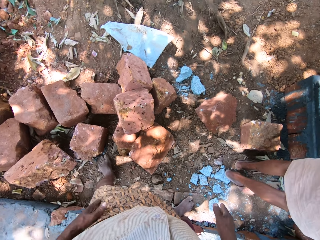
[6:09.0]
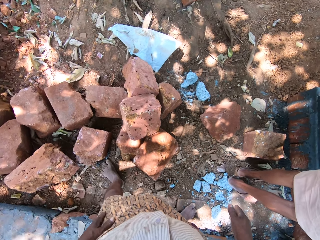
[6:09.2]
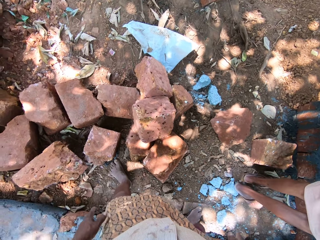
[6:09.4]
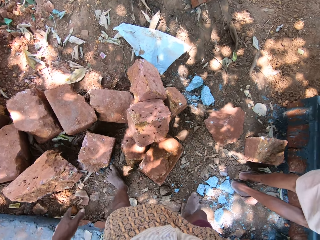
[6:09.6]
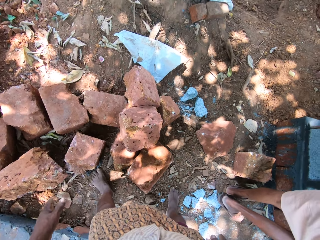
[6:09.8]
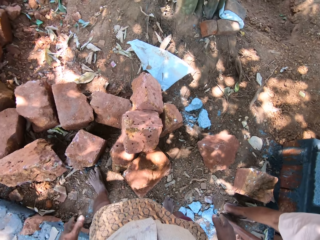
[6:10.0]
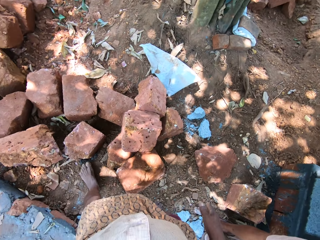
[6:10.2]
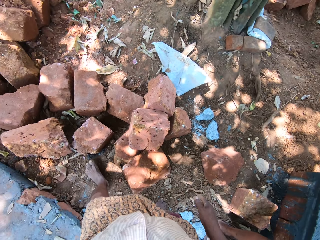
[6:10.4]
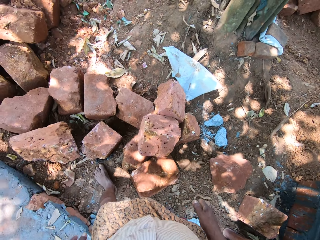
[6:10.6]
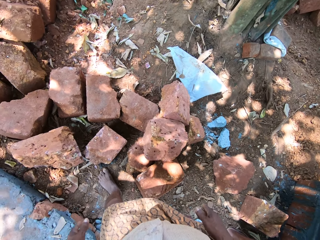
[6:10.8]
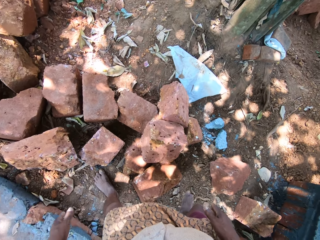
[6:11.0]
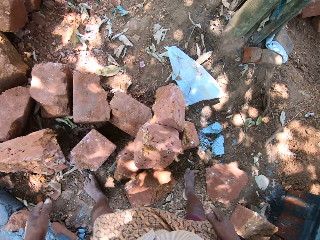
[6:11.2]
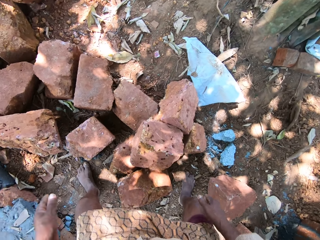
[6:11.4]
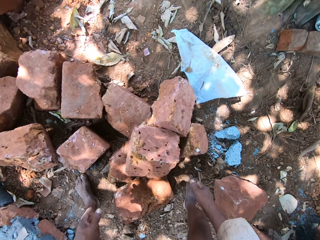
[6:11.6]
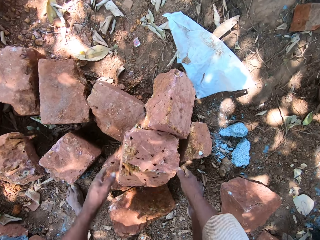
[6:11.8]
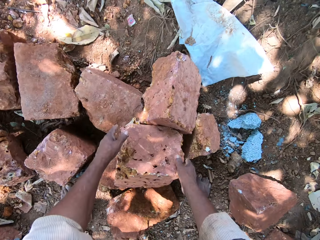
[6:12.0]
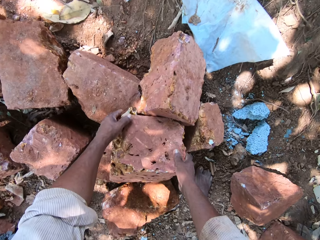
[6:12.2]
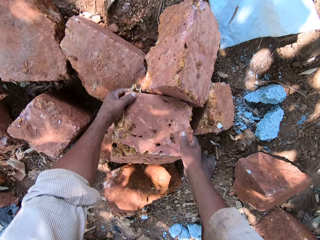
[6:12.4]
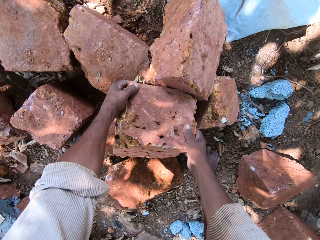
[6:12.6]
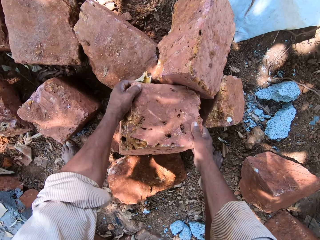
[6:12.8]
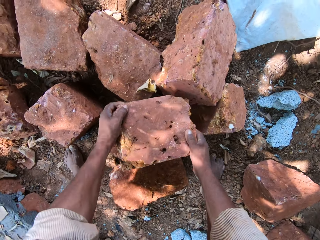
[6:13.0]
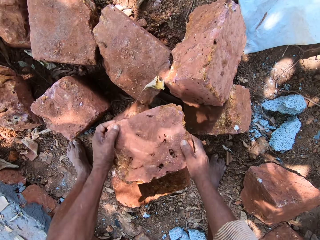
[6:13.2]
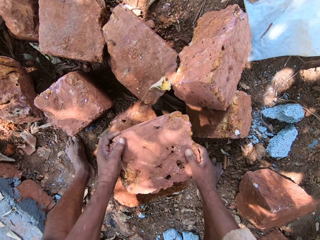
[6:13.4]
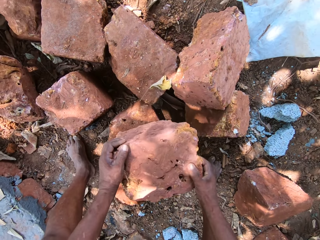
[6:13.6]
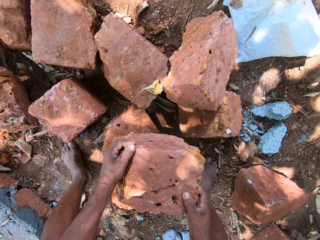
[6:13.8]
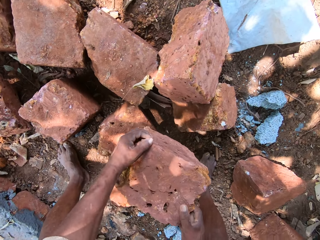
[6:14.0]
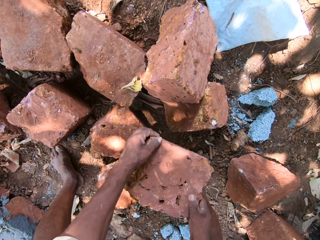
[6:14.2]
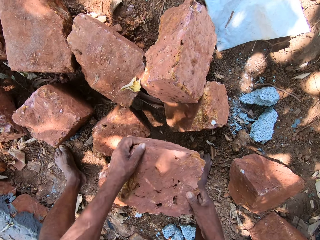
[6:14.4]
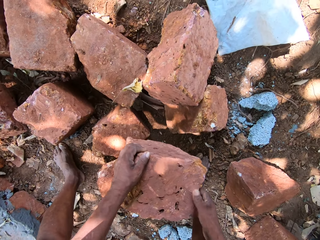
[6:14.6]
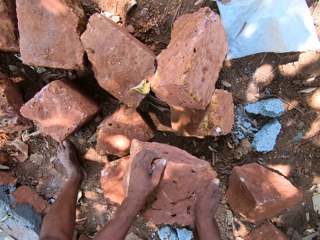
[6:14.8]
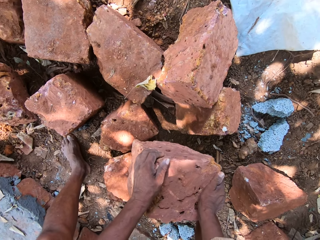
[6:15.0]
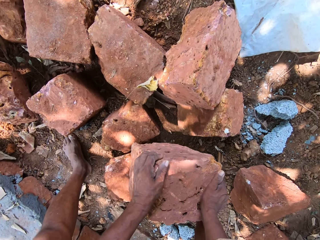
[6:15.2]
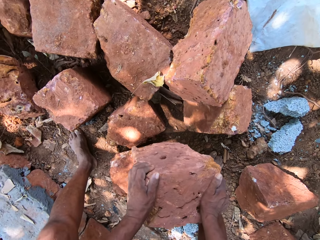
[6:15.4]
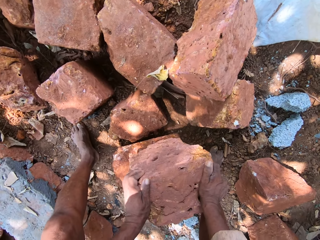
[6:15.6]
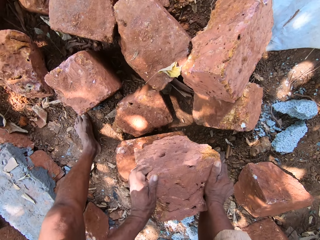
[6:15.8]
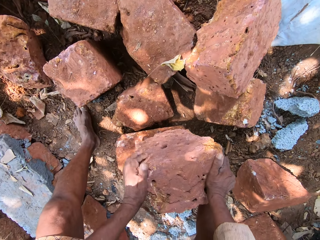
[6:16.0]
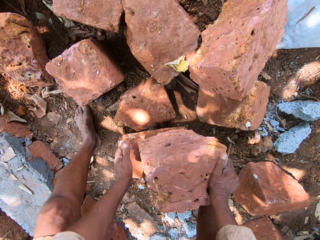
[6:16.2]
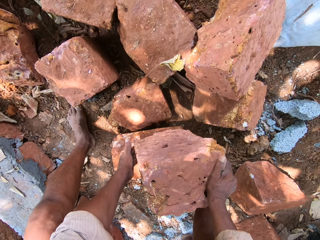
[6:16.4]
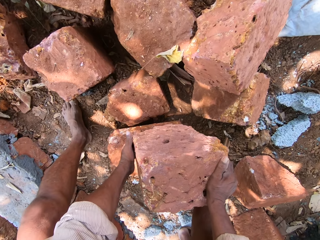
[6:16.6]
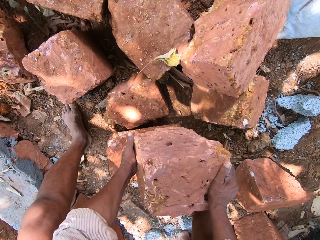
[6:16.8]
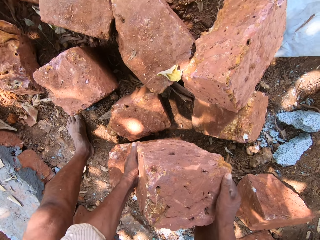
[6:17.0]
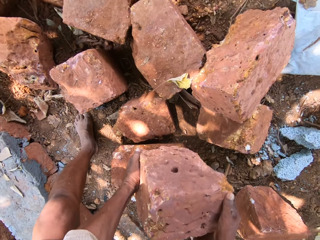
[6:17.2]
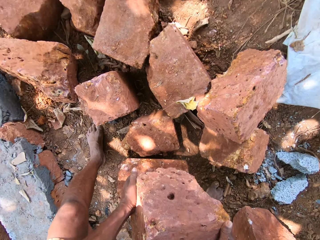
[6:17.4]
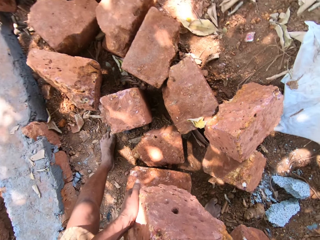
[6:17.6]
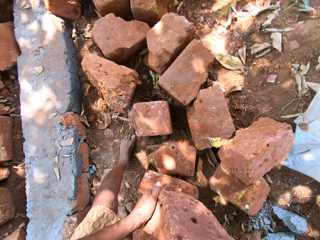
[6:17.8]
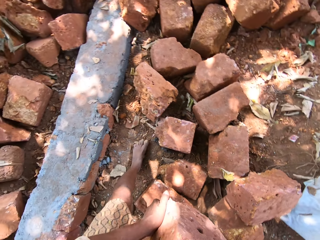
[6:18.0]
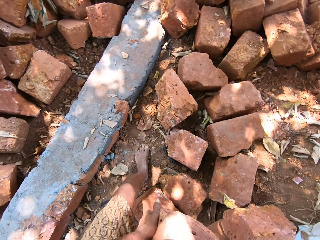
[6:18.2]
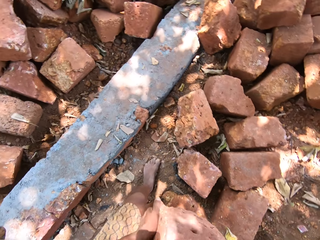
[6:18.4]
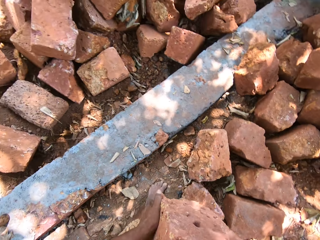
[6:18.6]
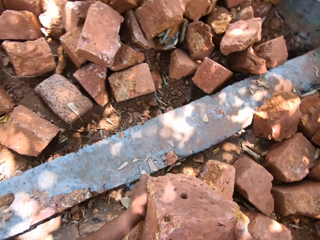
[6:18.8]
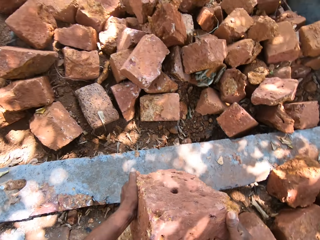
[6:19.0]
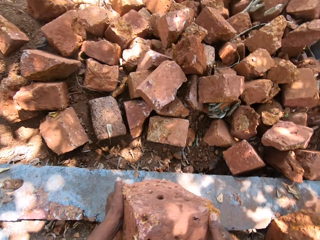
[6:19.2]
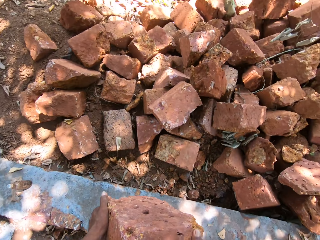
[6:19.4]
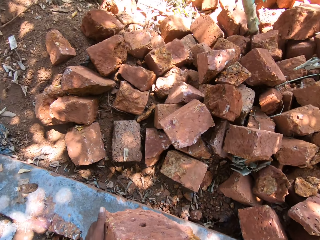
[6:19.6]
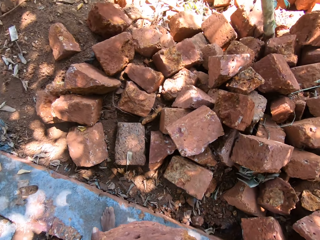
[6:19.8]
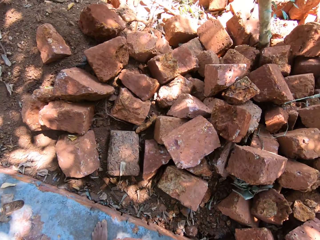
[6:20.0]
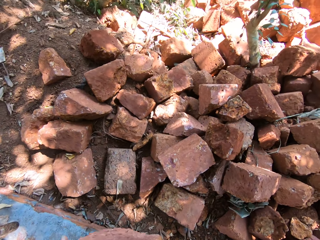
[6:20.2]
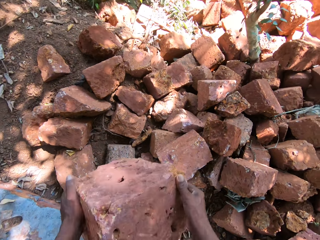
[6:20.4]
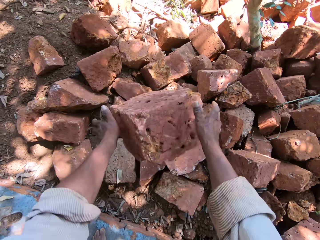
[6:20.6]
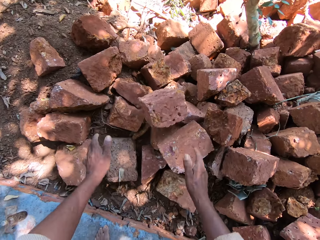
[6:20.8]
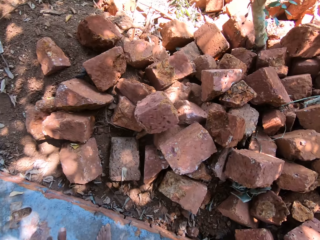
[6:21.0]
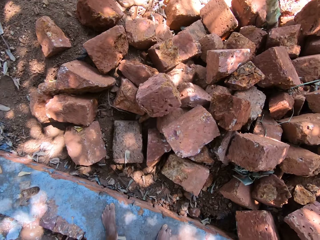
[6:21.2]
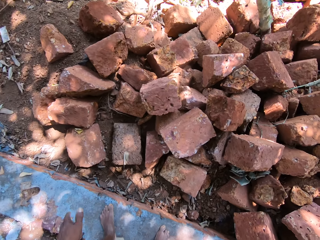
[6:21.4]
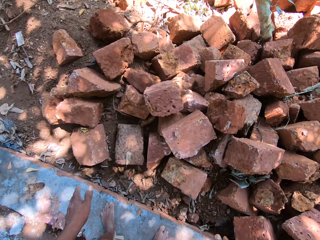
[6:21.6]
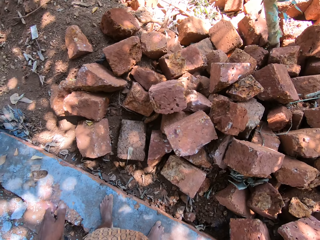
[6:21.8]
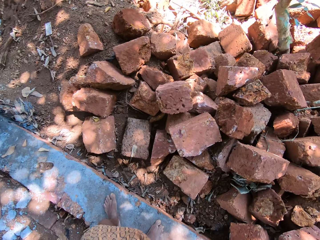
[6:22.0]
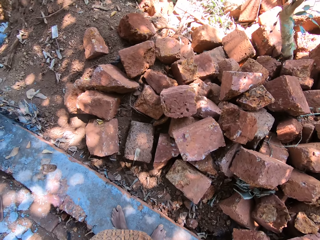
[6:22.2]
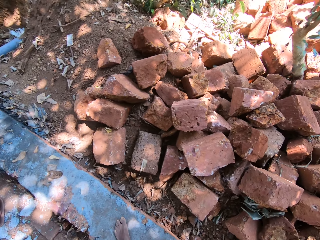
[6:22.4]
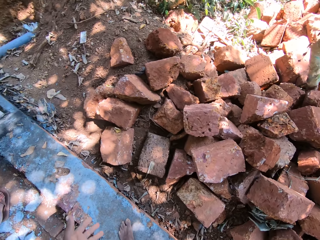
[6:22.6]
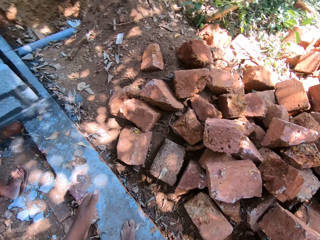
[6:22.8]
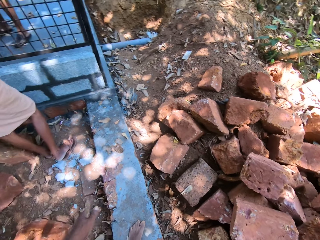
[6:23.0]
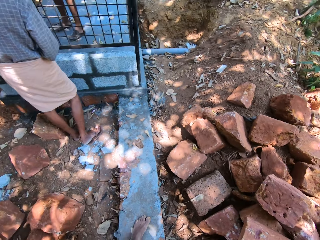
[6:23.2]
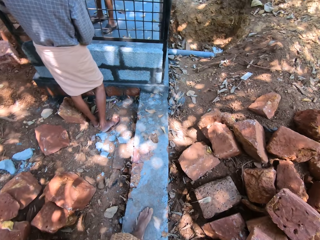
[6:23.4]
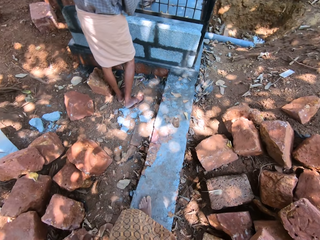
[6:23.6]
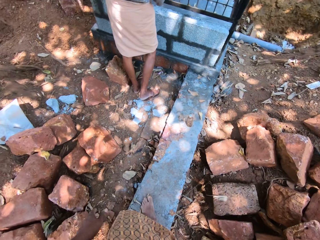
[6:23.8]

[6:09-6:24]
The camera wearer holds a brick on some bricks on the ground with both hands. He picks up the brick with both hands. He carries the brick from the bricks on the ground with both hands. He holds the brick. He places his left leg on the cement fence in the compound. He drops the brick on the bricks on the ground with both hands.

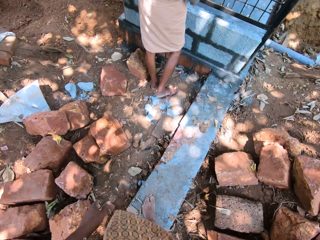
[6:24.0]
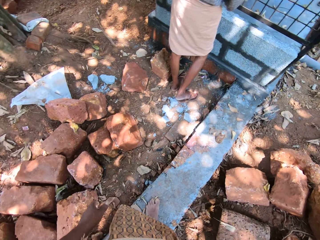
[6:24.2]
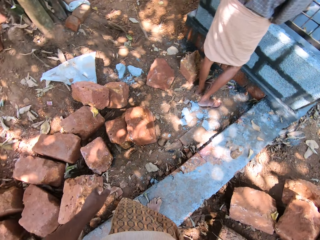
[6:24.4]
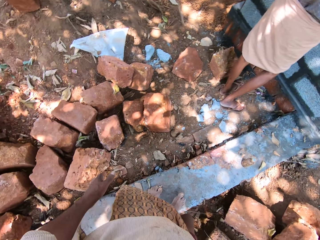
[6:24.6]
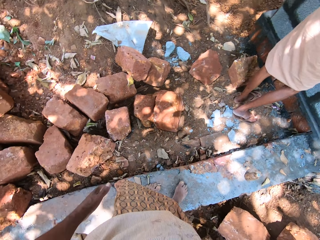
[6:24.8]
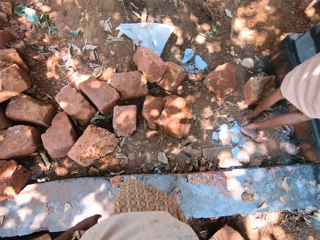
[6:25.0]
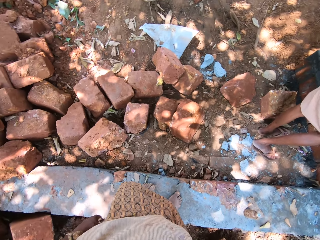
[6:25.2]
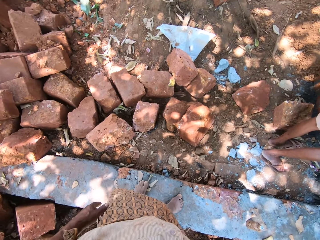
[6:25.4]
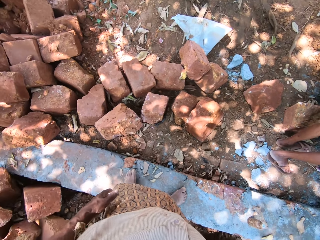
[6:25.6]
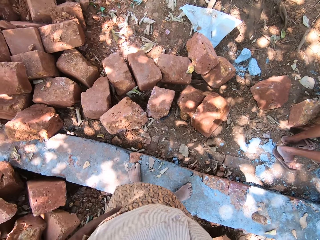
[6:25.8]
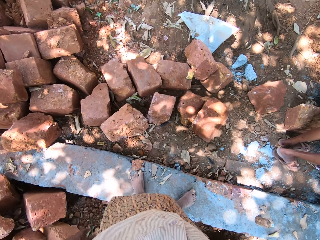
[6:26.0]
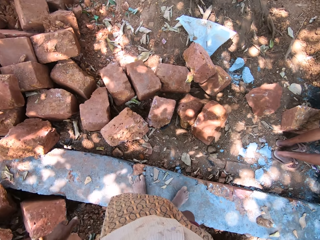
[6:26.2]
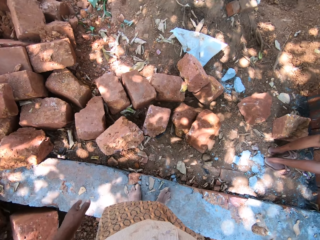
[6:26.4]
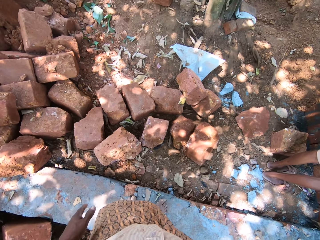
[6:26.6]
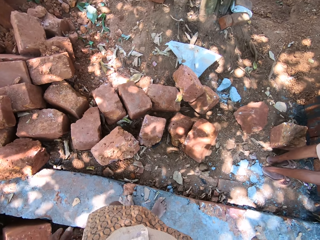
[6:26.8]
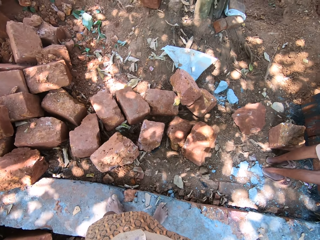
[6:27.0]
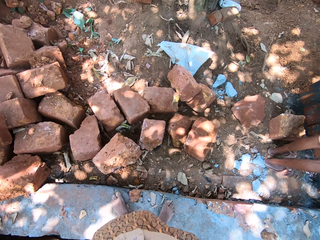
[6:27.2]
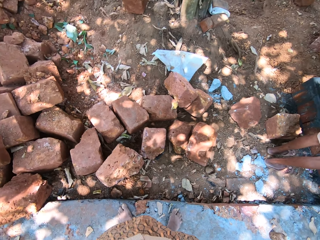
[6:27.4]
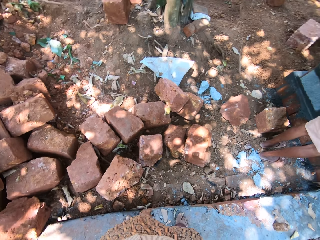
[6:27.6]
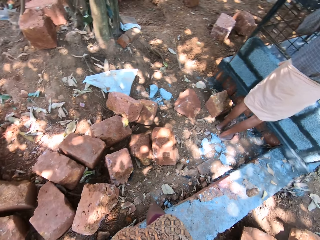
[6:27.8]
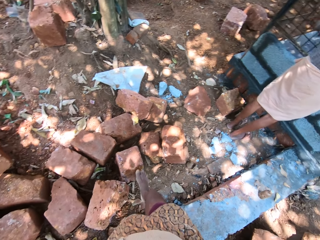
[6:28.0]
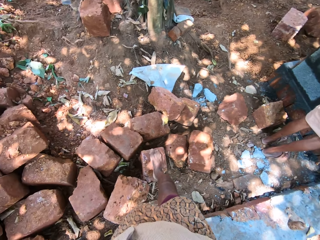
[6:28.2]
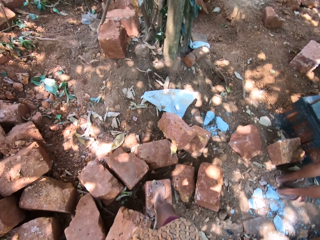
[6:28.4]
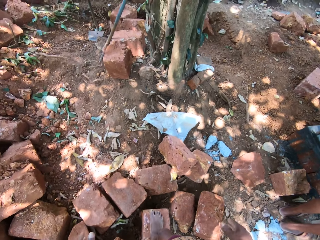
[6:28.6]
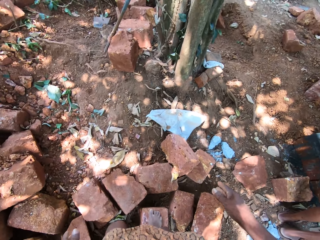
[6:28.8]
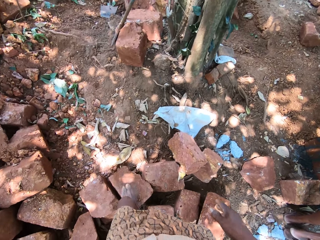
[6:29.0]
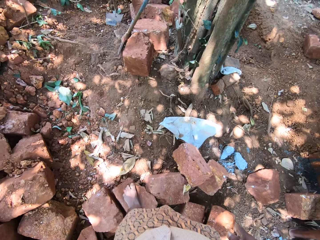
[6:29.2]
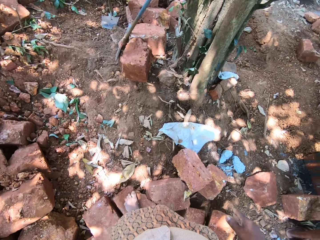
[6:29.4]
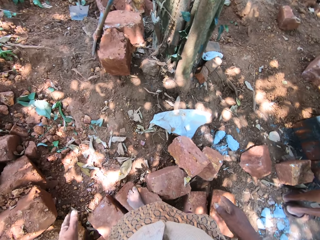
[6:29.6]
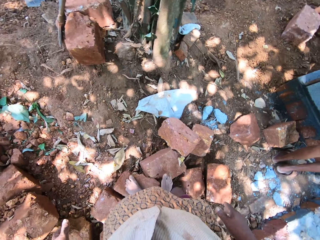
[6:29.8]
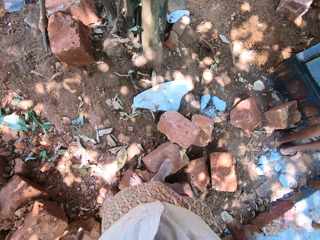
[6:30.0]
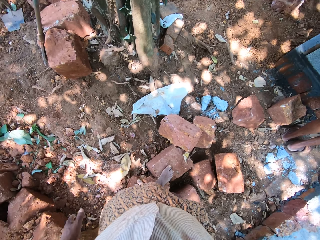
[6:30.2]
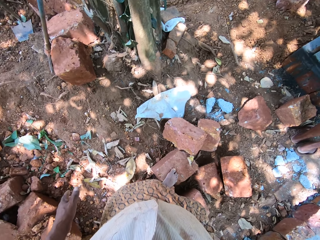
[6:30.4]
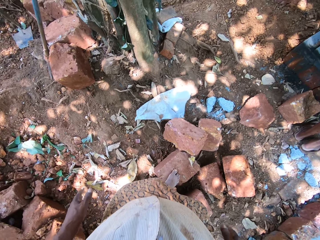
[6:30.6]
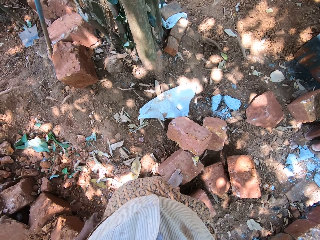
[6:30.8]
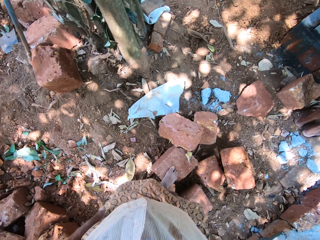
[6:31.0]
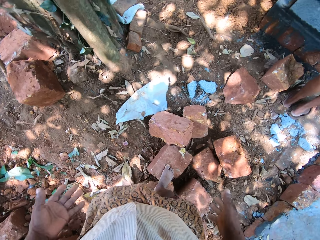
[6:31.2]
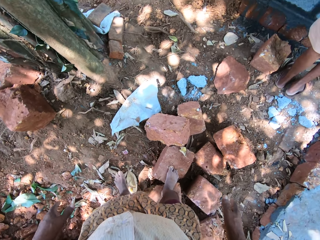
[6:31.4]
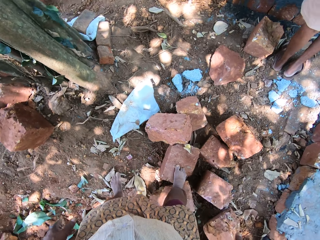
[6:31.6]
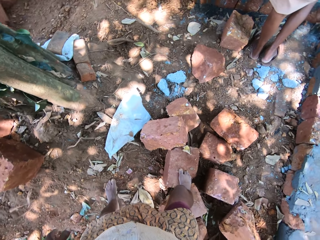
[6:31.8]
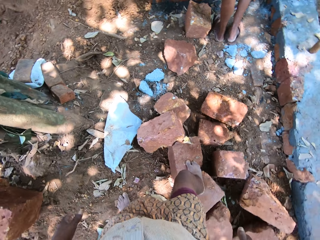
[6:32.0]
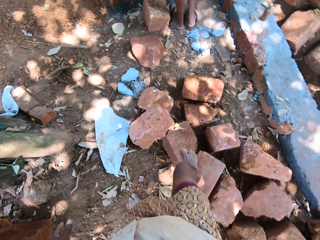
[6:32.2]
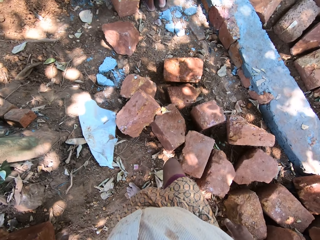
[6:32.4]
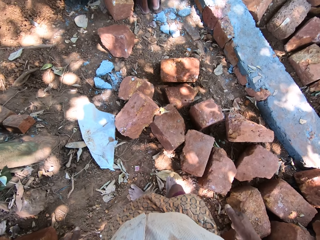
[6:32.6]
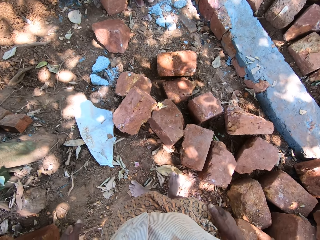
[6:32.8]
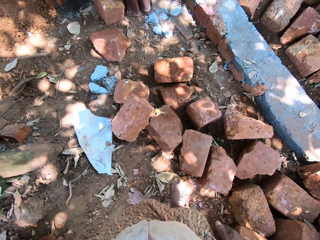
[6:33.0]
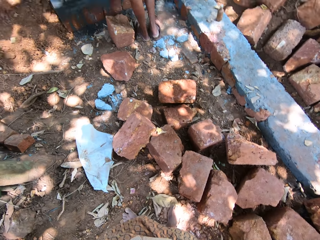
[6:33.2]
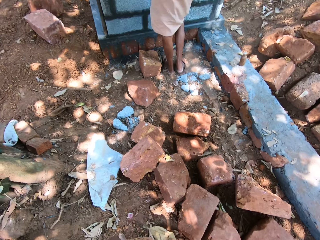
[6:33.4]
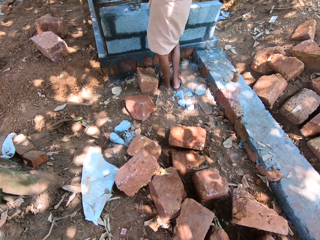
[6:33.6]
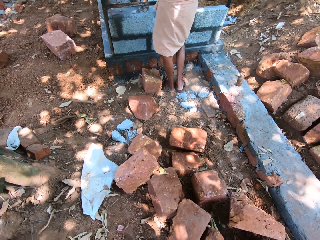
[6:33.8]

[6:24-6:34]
The camera wearer stands on the foundation. They walk on the bricks on the ground in the compound. They walk on the ground in the compound.
